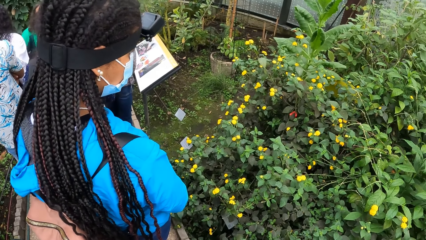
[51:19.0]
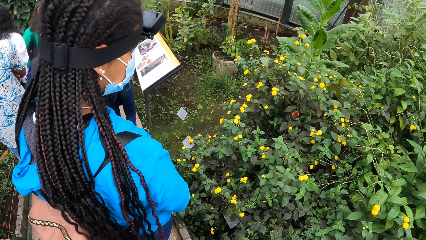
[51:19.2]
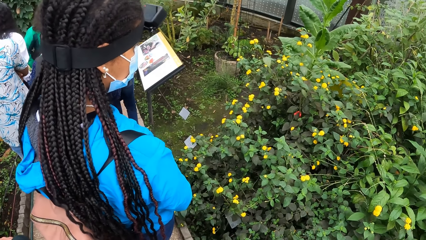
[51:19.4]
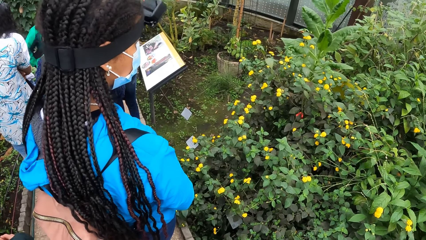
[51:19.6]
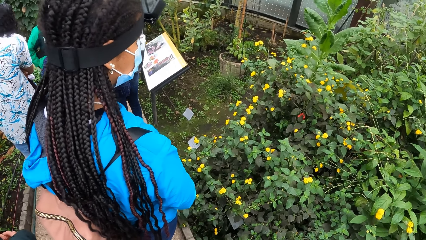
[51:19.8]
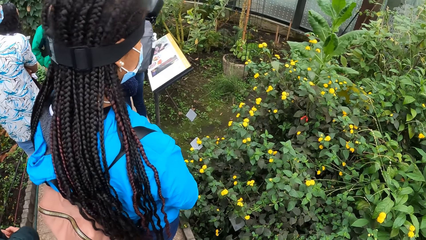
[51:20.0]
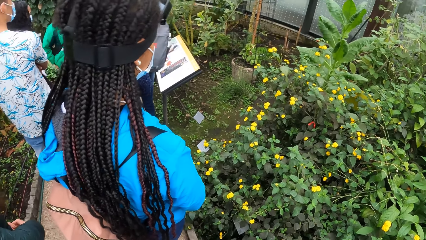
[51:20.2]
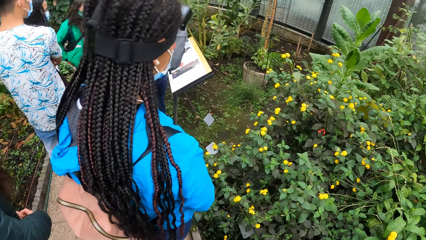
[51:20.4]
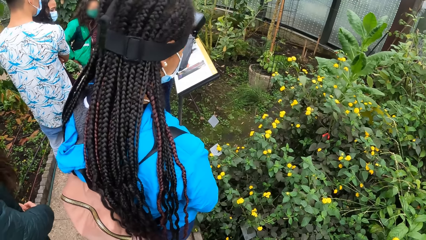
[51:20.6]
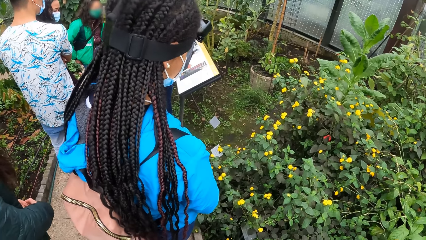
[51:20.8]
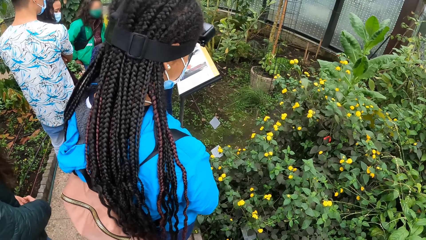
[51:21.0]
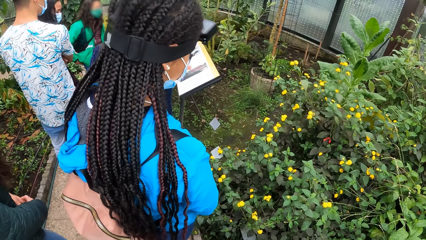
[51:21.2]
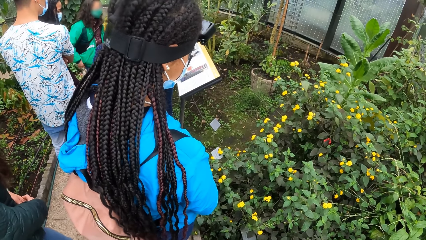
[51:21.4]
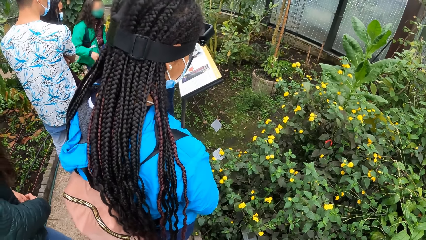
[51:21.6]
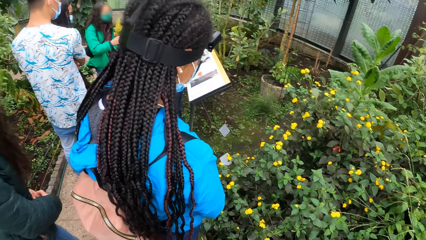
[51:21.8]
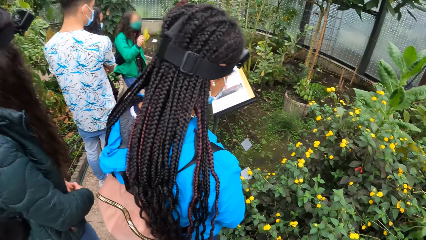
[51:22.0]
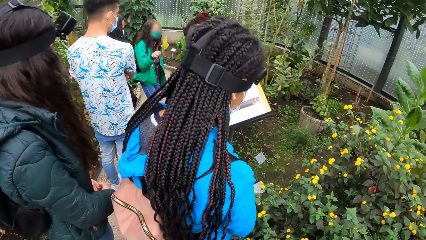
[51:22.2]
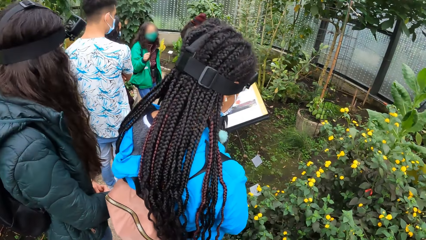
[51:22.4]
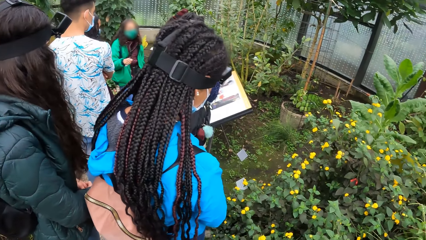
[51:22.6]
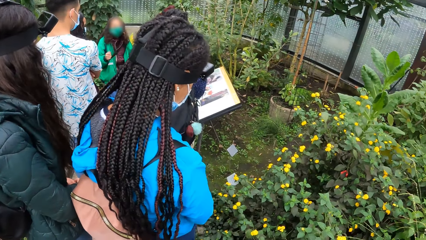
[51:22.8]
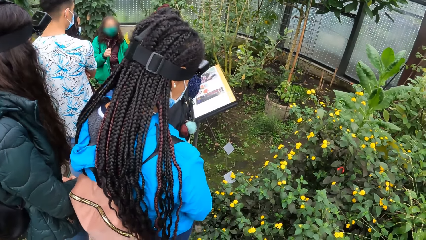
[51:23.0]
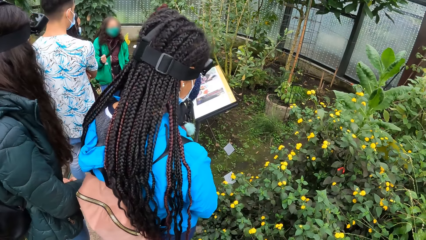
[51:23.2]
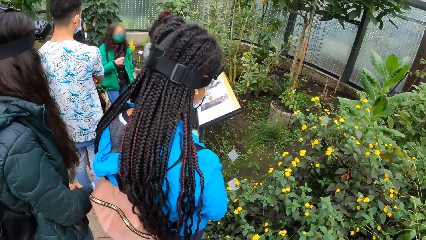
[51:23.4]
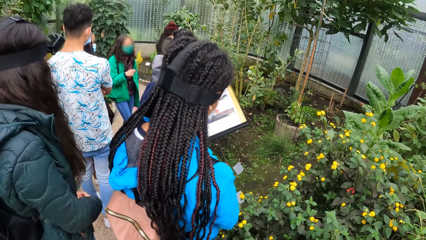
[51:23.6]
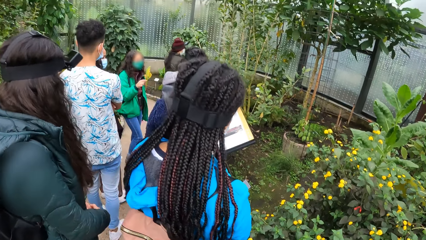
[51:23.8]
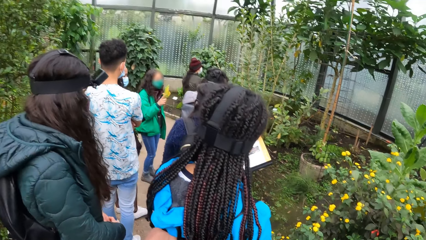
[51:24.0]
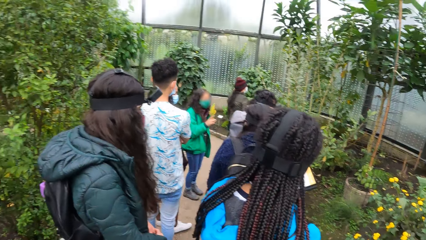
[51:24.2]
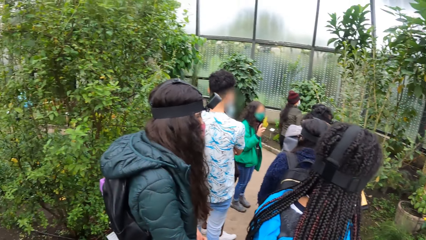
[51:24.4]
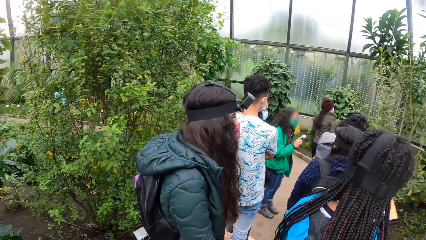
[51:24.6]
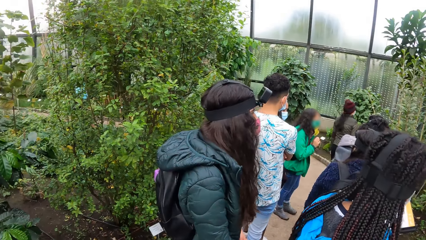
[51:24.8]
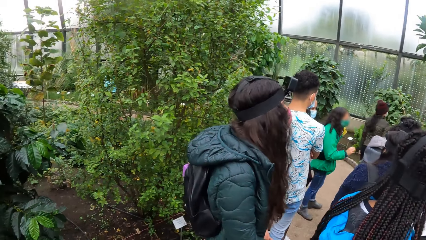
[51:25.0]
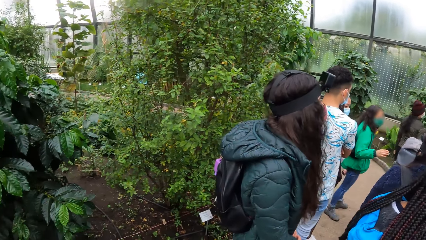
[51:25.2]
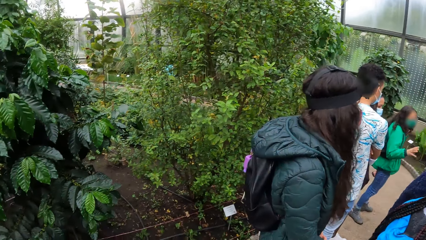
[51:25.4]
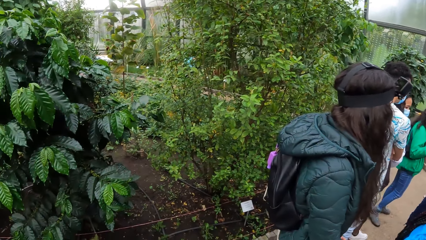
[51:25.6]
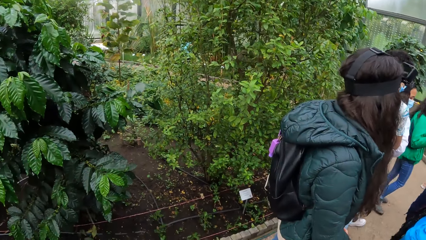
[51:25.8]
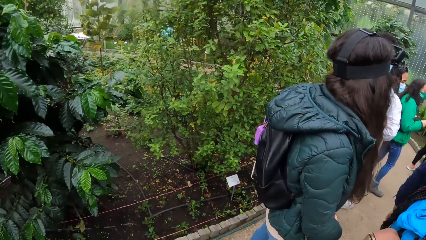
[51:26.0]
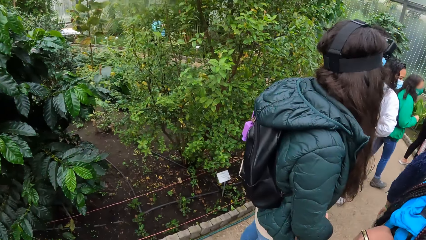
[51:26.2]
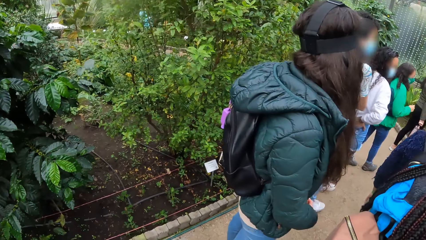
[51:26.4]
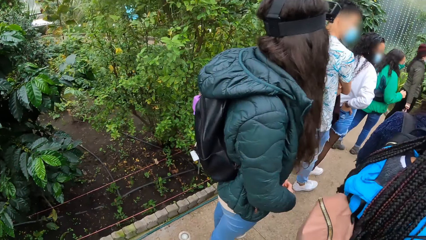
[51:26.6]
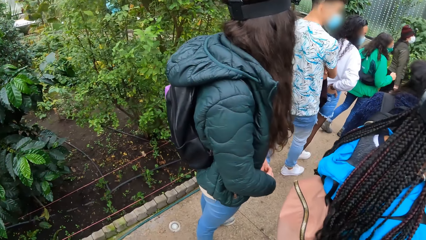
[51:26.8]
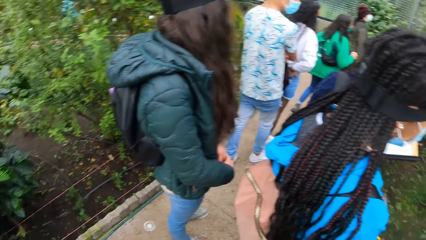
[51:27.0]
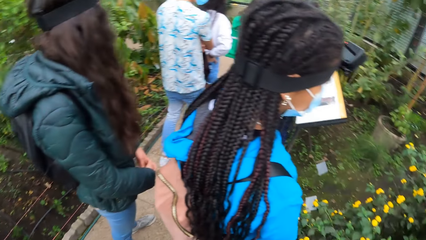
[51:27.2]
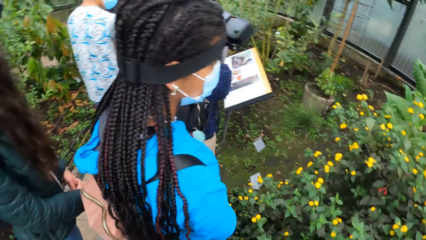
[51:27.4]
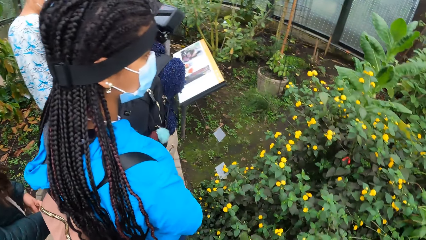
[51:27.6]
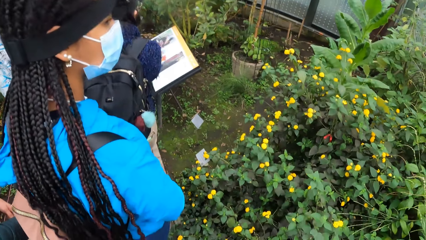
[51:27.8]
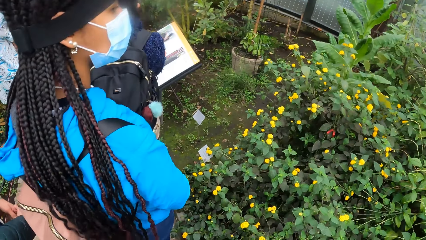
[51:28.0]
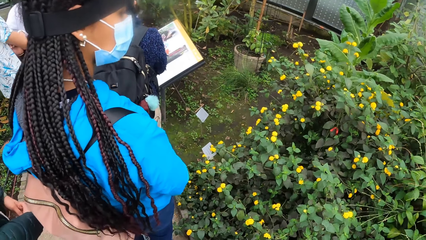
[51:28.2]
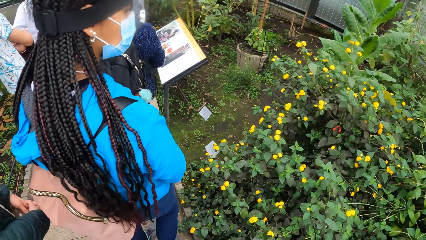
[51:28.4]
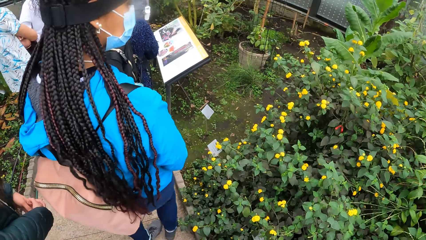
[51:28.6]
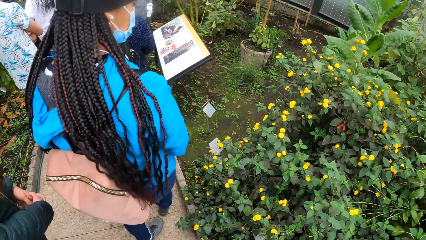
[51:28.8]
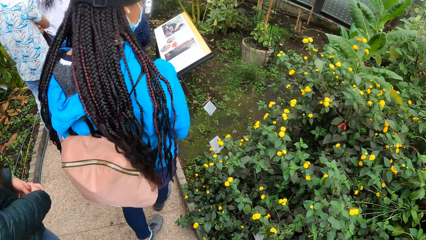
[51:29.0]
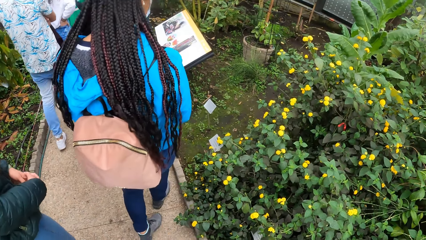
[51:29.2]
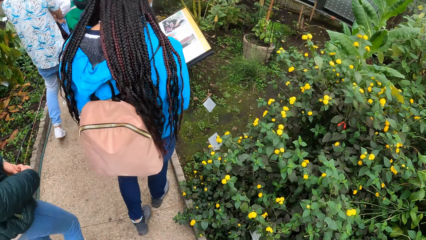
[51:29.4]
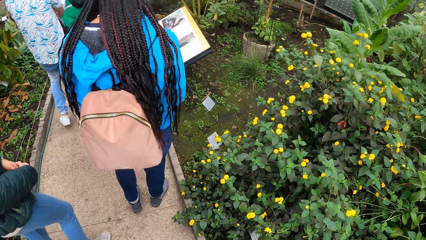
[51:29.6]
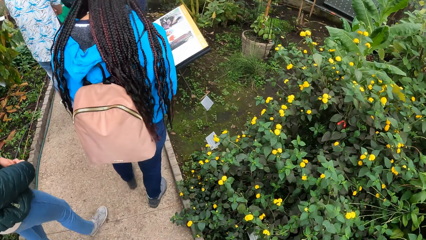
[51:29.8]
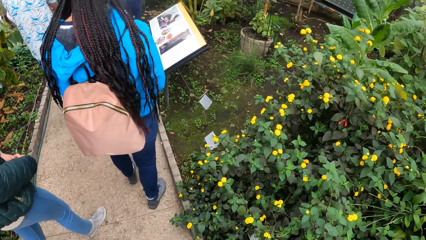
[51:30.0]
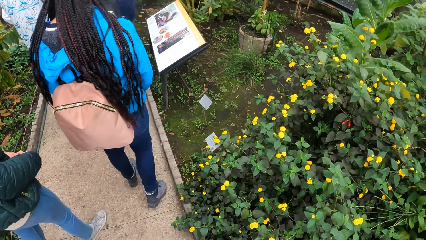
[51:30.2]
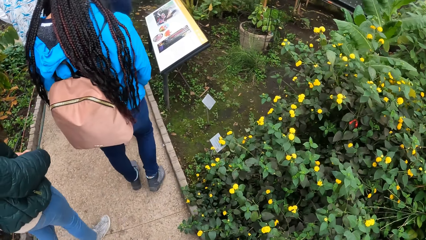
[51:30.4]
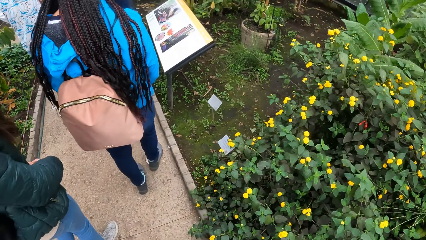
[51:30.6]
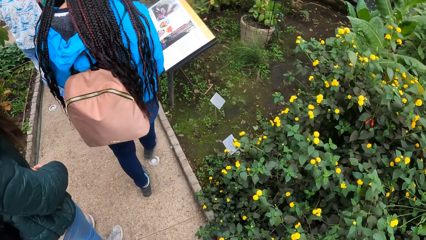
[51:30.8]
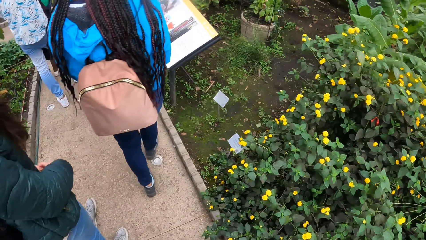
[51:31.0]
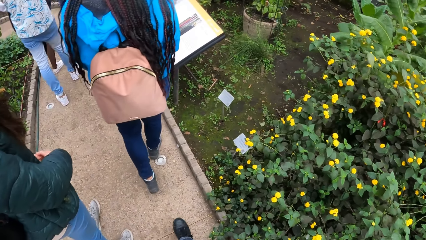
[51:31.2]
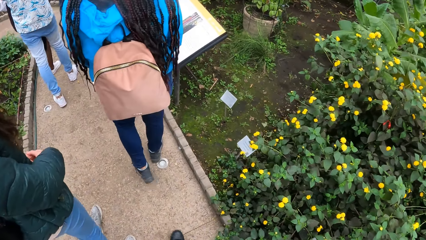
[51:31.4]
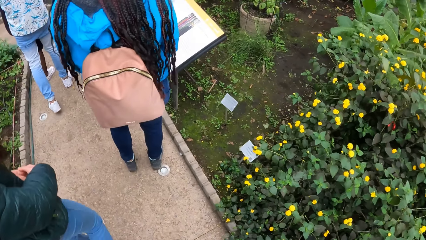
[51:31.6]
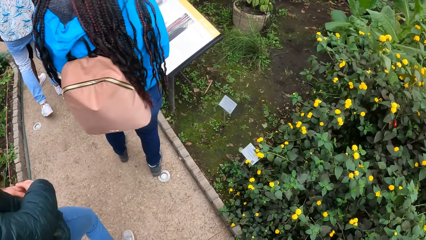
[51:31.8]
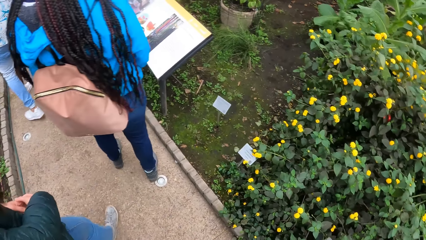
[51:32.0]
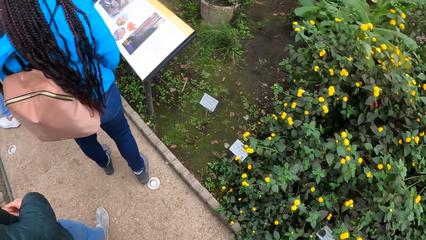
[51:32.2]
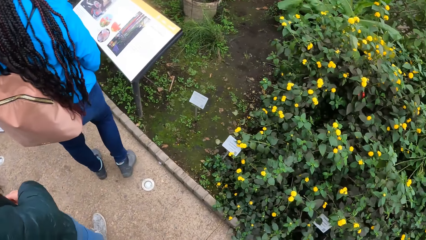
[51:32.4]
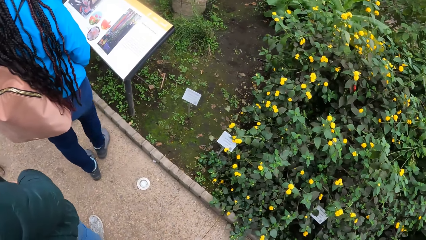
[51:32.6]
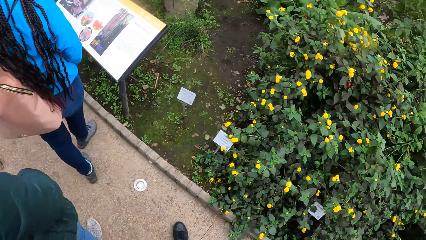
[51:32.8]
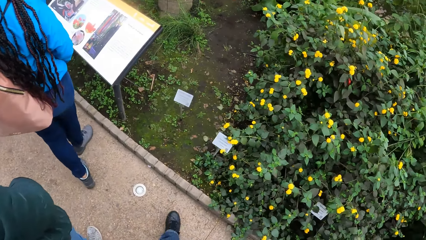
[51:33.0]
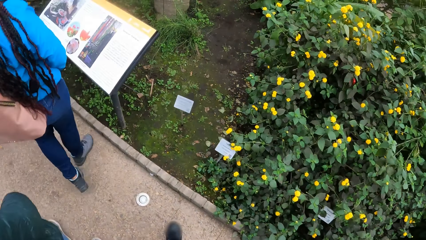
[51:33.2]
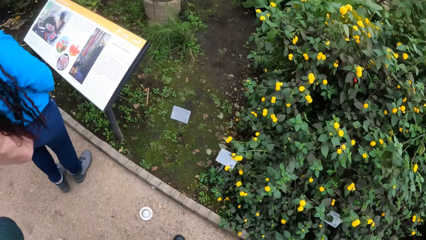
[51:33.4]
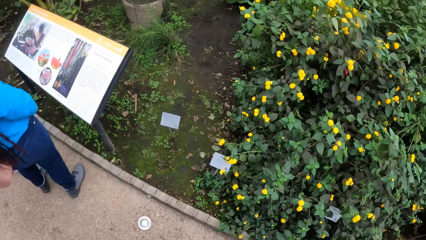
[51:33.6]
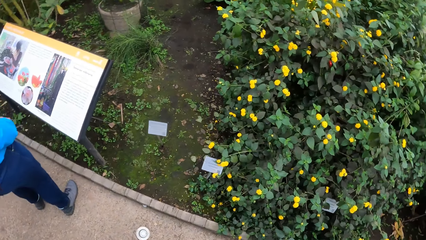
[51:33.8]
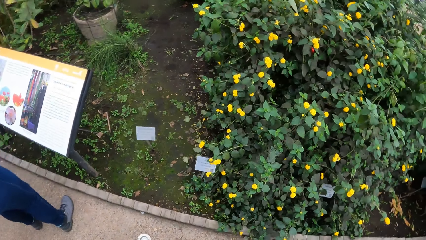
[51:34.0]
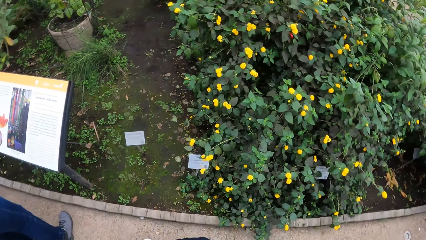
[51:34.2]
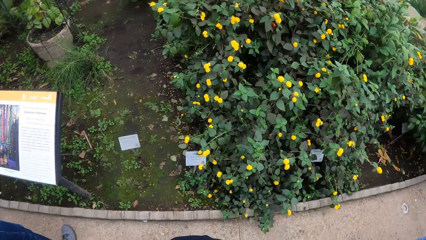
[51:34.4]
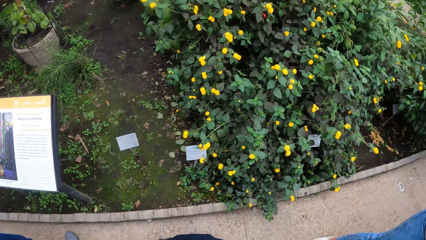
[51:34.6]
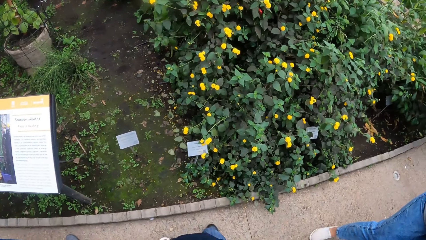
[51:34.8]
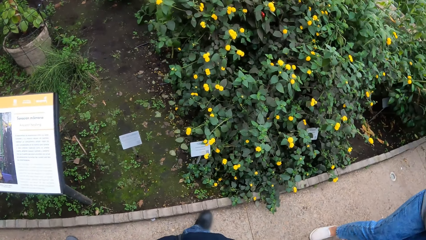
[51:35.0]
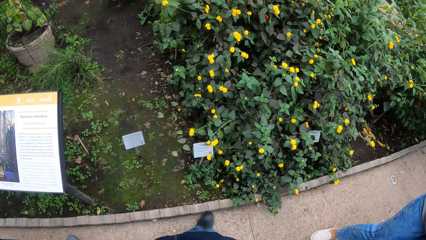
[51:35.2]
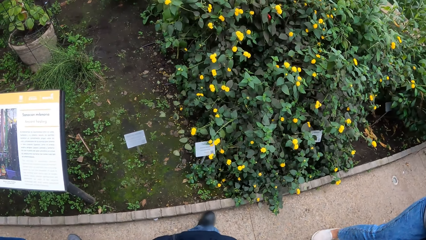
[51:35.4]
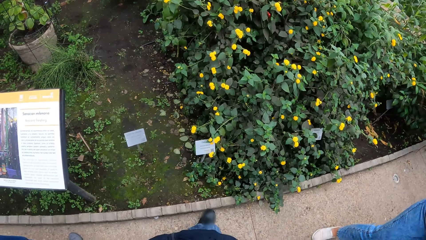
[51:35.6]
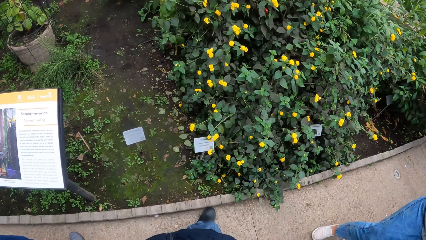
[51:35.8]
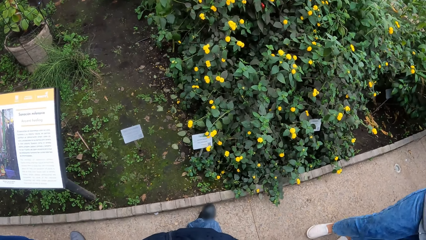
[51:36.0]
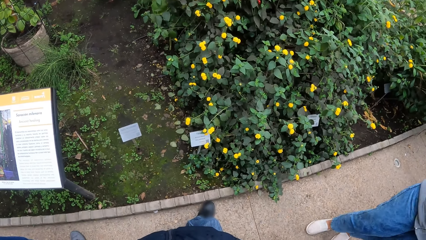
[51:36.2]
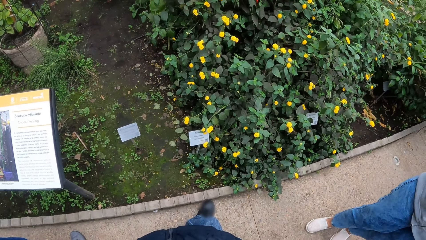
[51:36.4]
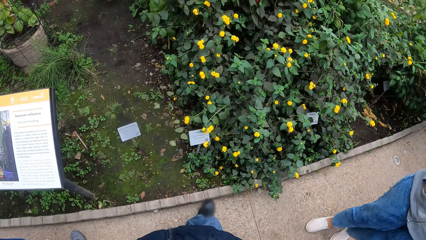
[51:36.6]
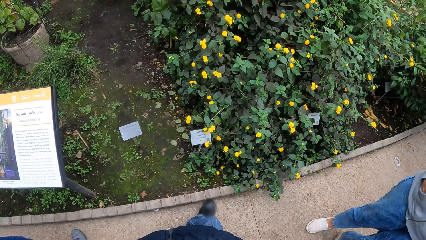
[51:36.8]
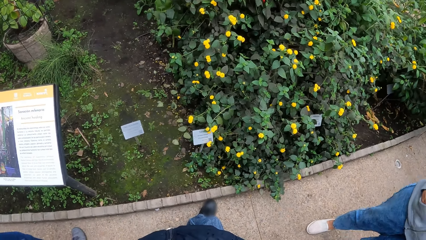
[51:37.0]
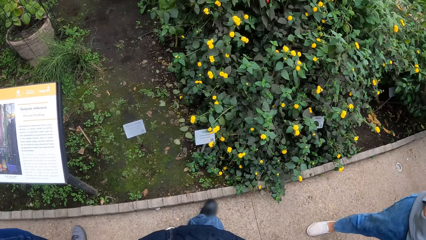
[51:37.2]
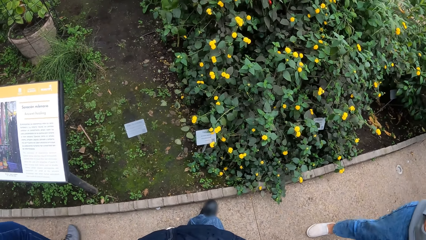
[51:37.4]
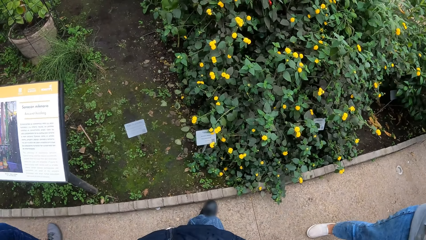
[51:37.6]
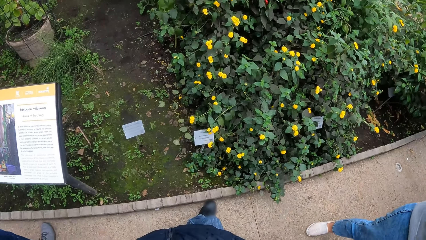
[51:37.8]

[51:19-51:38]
The woman interacts with the group of people. The camera wearer walks on the sidewalk. The women walk on the sidewalk. The camera wearer stands on the sidewalk.
